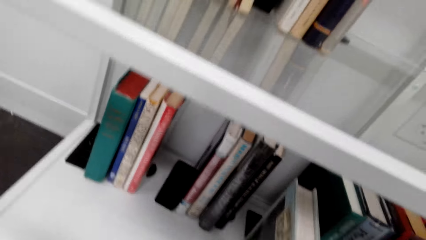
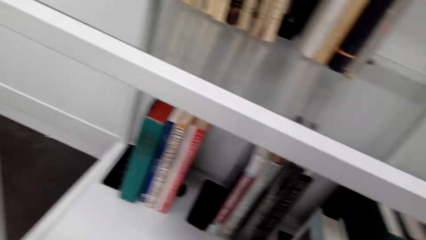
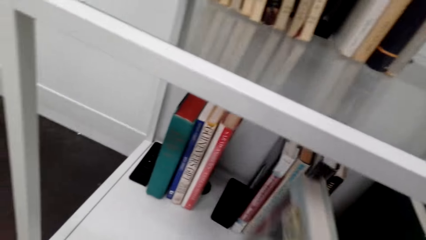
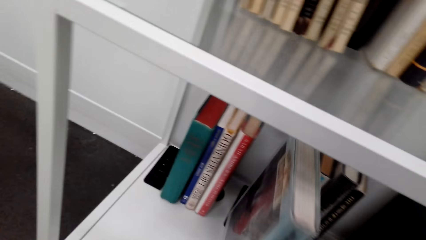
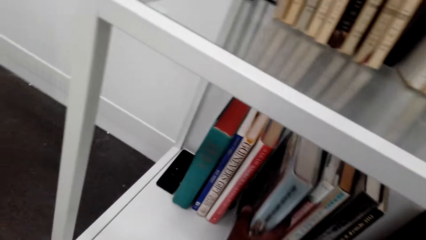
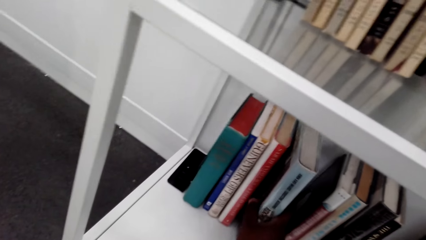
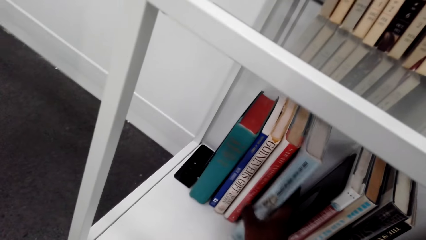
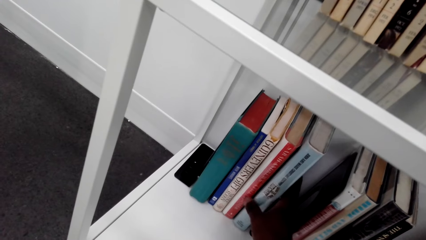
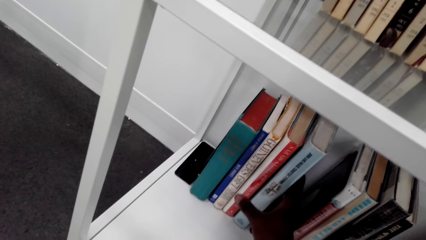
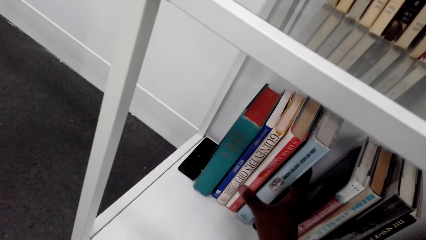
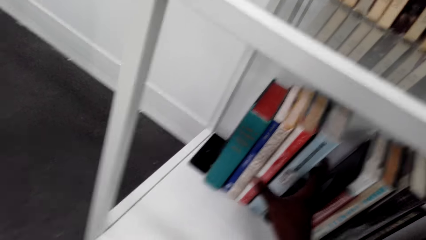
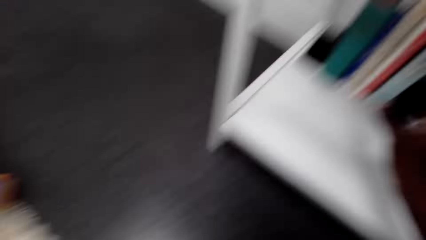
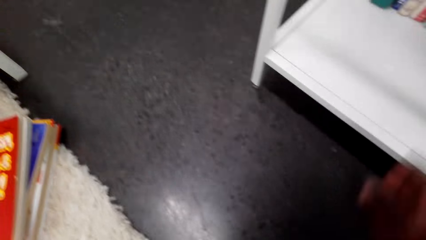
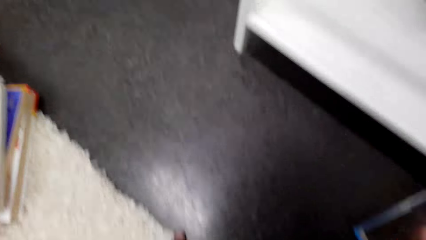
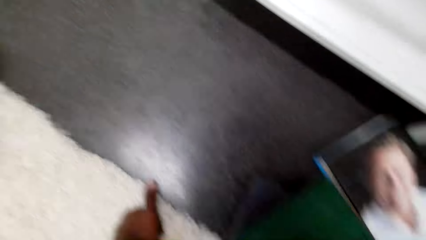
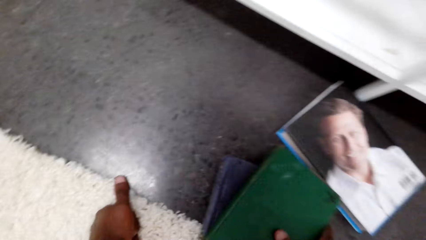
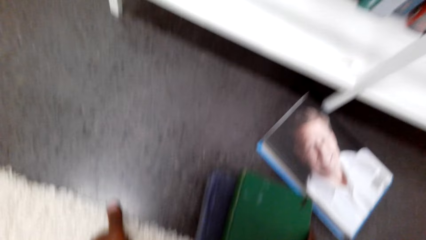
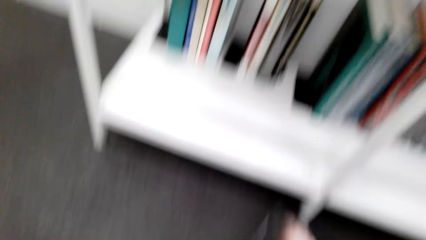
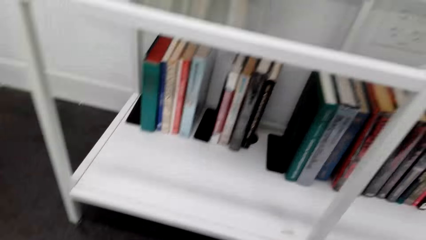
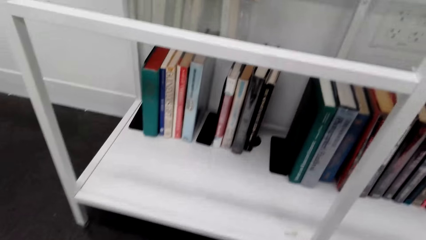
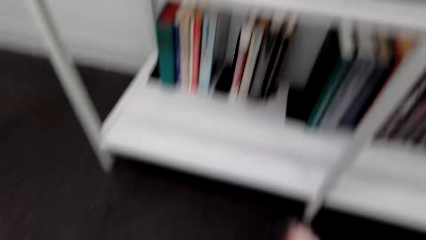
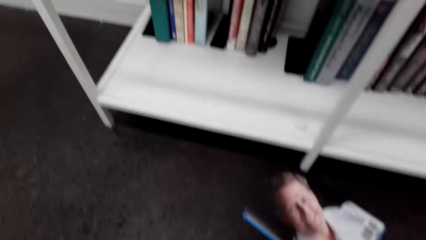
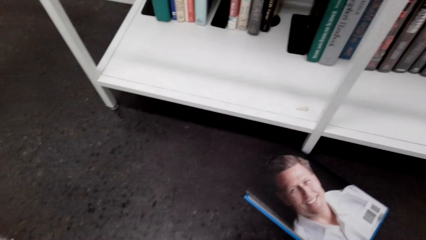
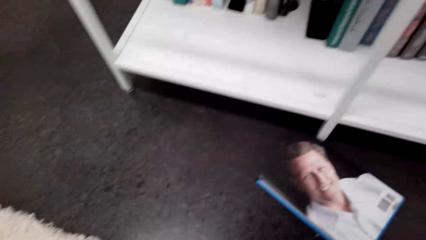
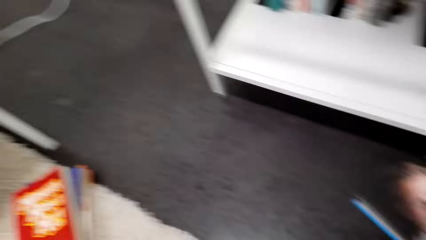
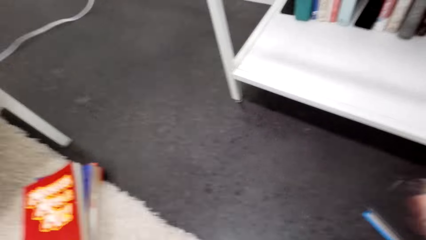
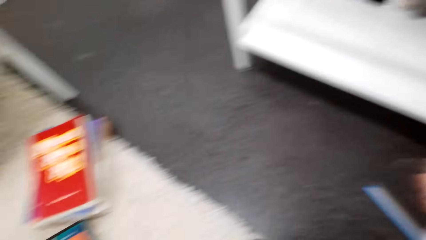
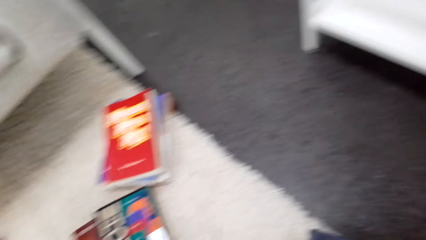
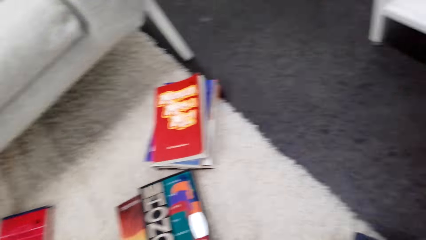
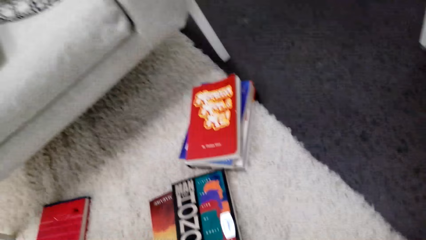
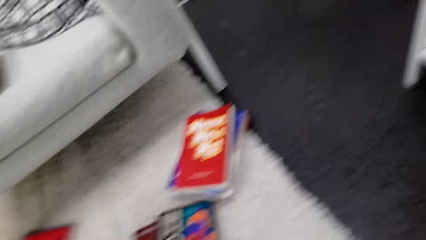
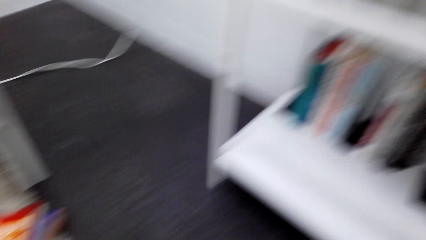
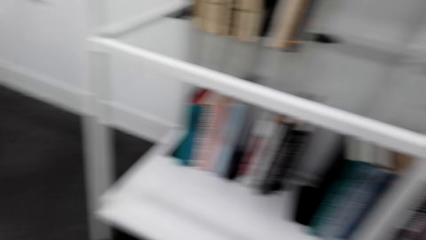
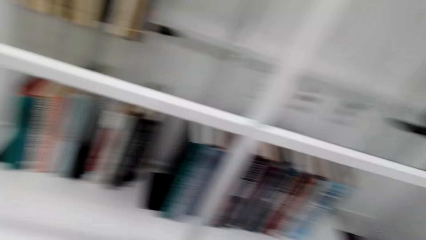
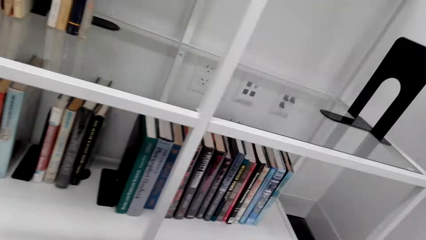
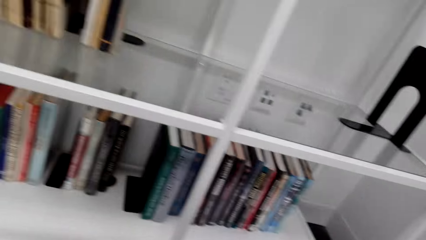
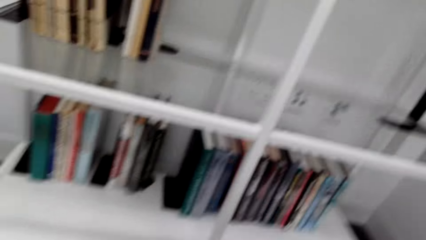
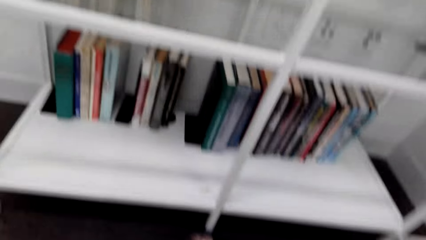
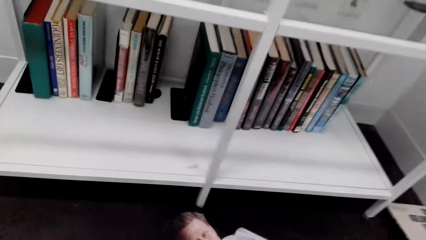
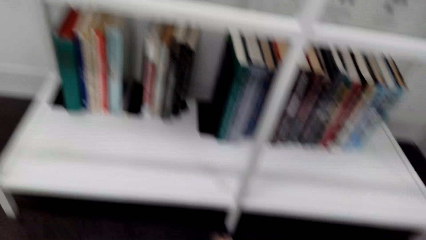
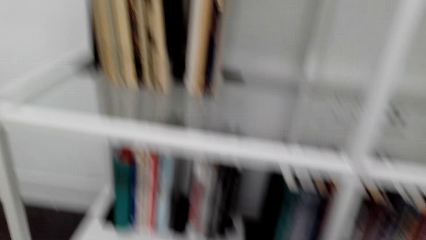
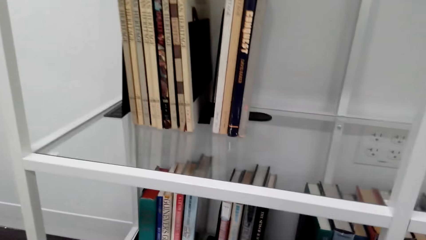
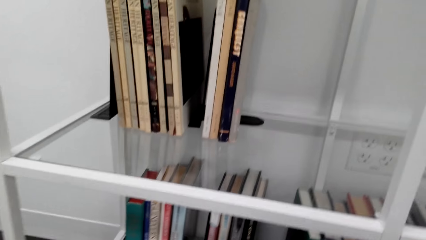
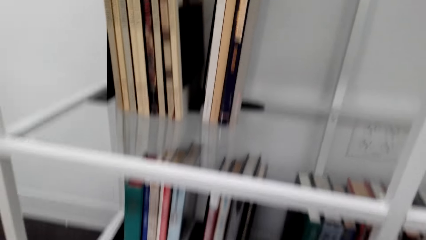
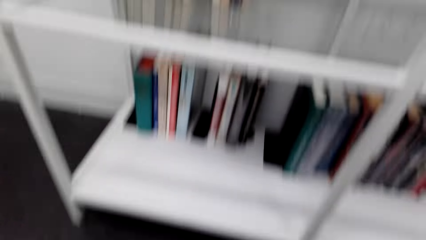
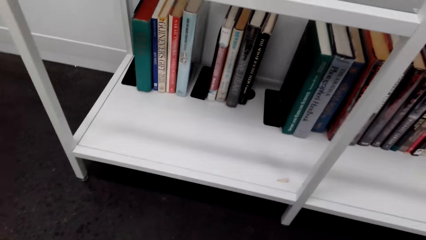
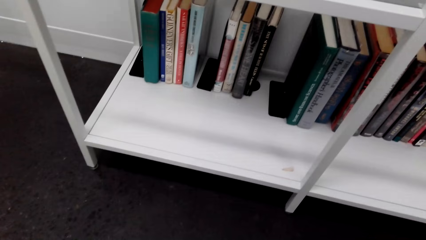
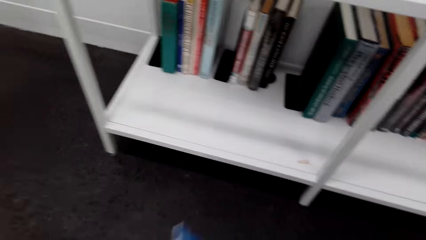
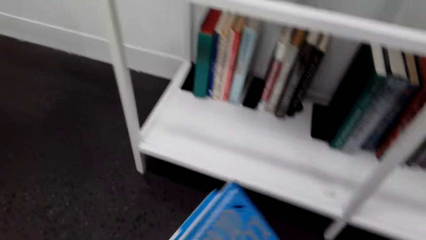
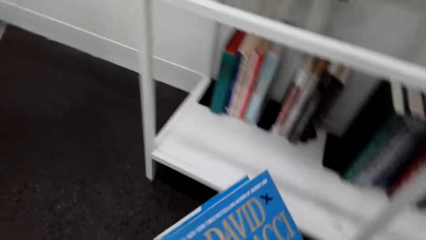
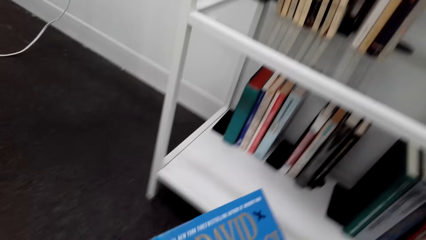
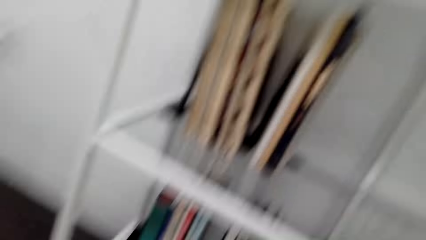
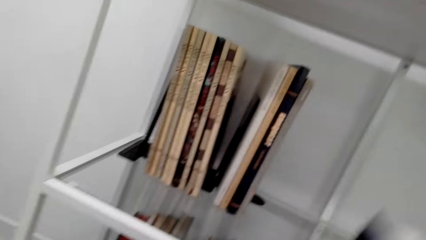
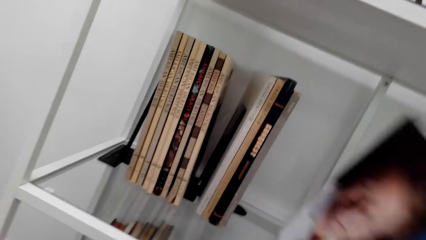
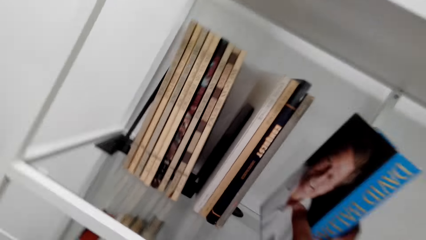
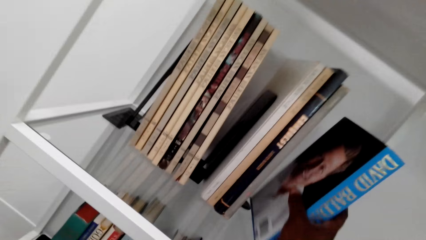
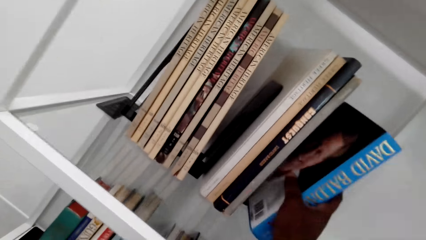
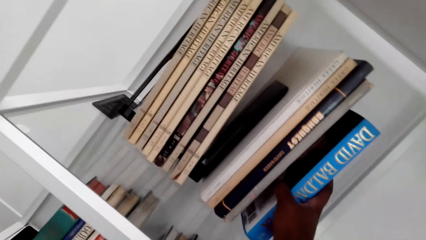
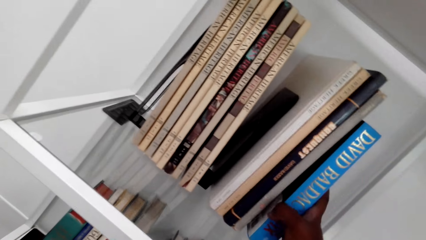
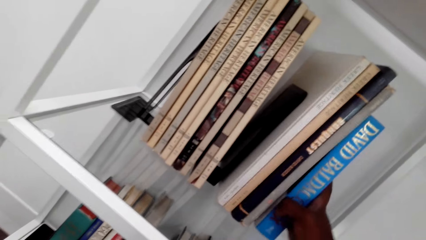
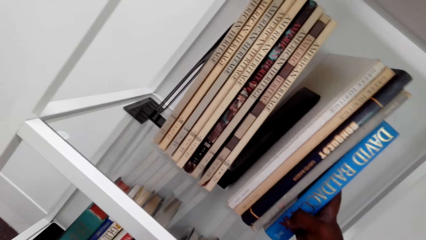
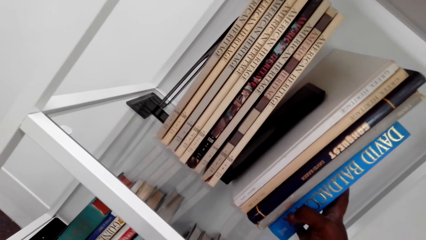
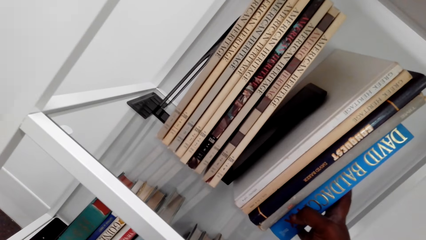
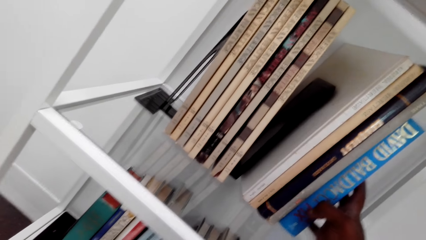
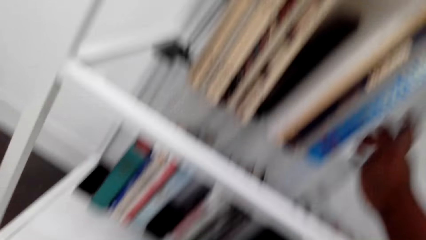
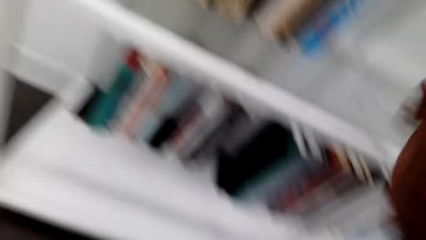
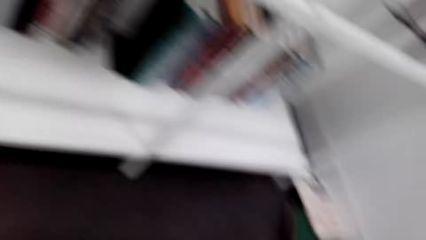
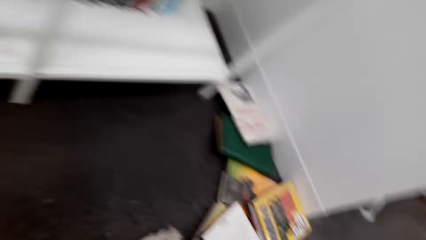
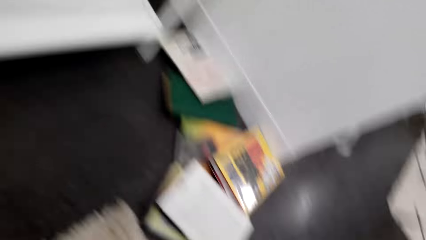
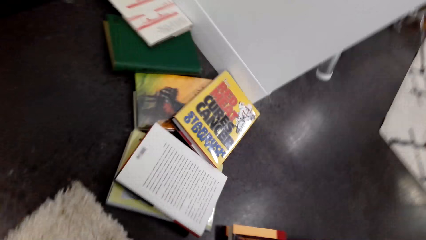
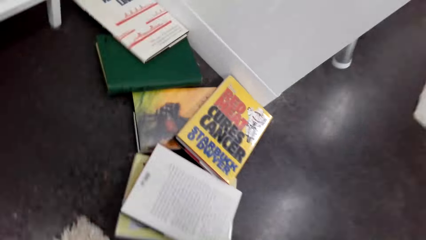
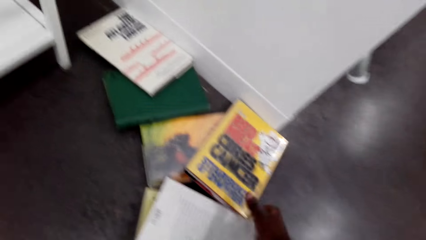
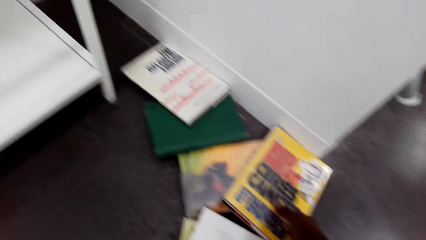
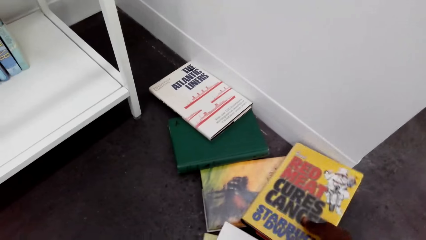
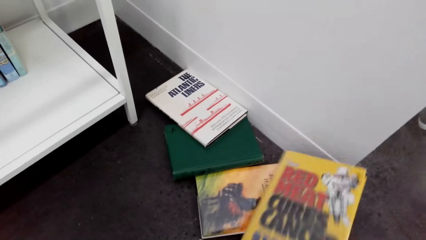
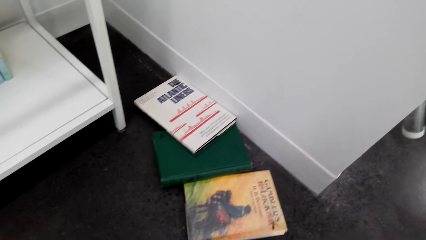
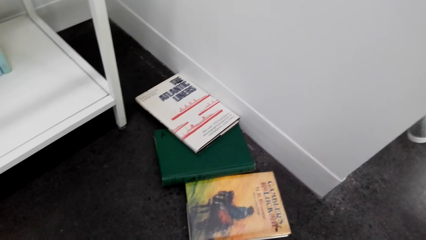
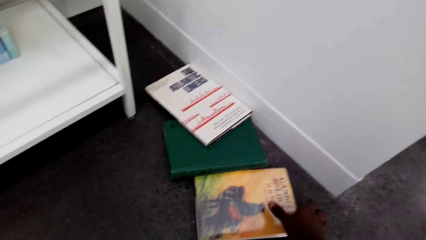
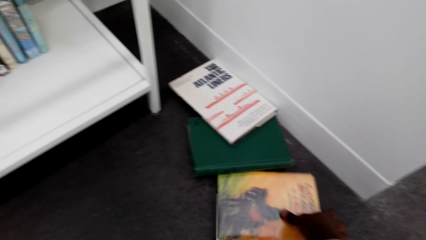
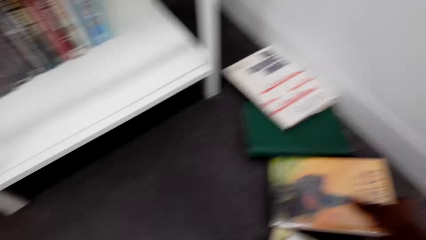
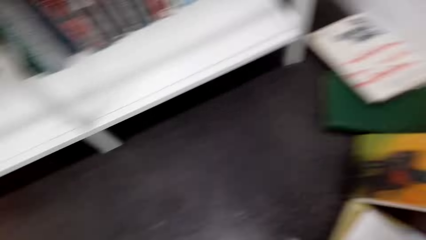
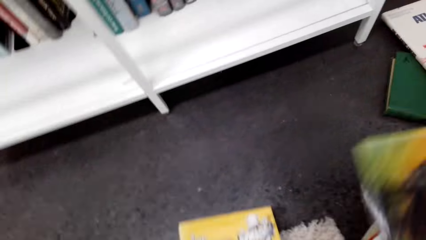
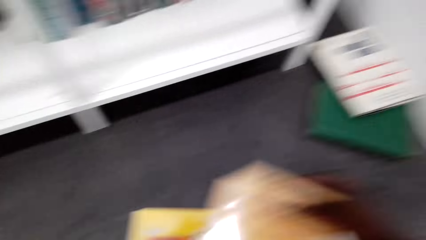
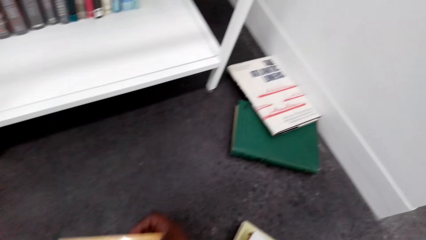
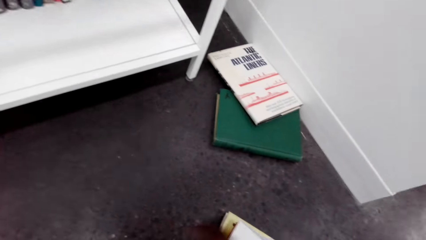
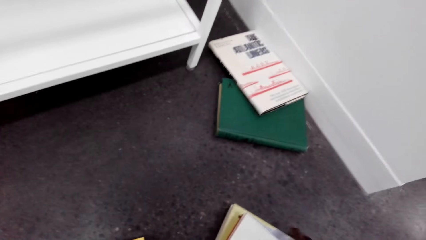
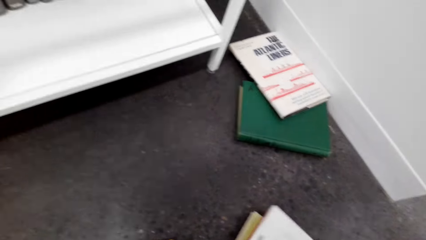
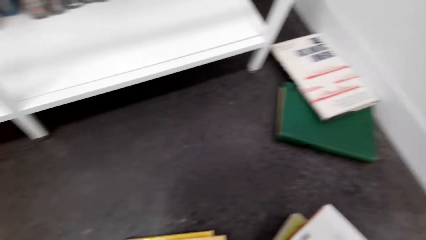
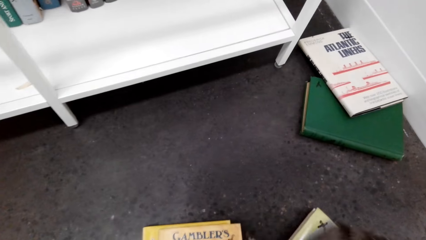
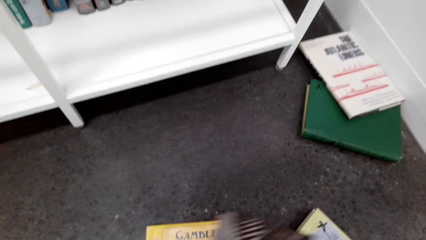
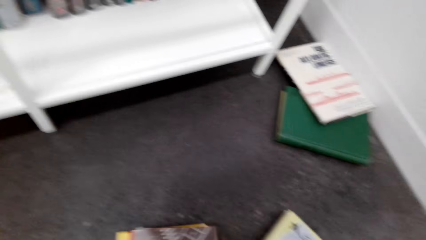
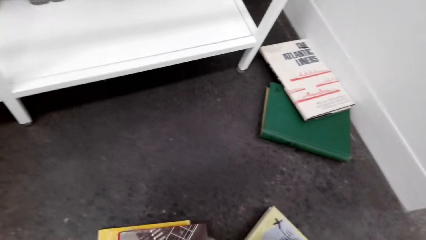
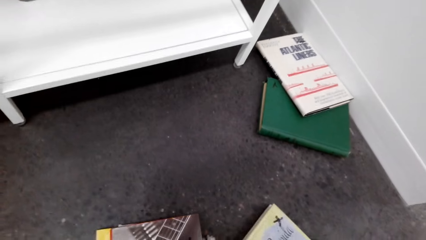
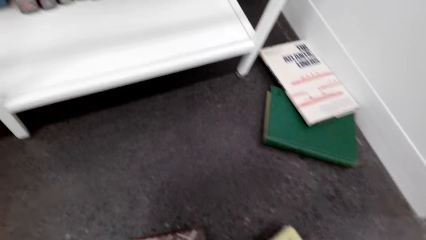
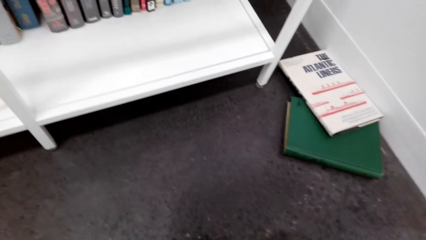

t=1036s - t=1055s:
The camera wearer looks around. They pick books from the floor. They arrange a book on the shelf. They put the book in the shelf. They pick books from the floor.
